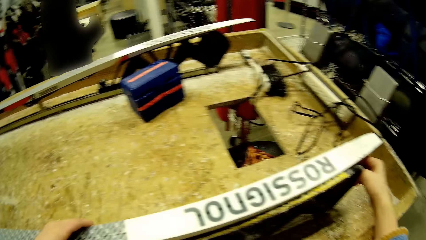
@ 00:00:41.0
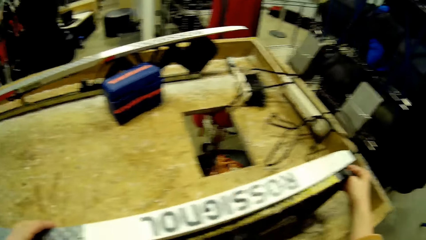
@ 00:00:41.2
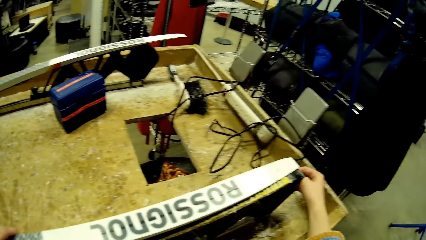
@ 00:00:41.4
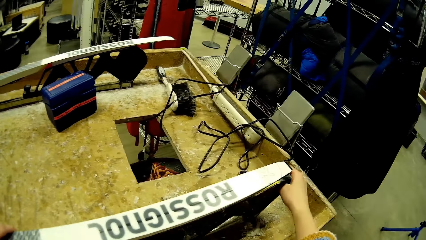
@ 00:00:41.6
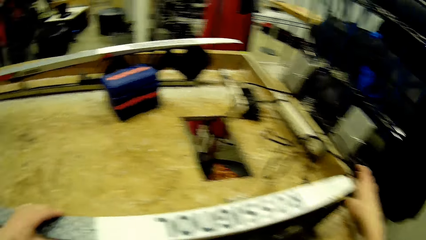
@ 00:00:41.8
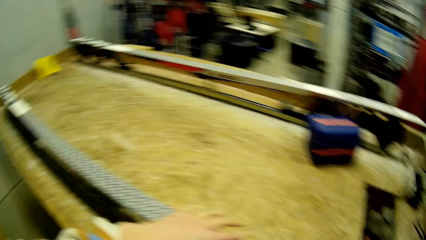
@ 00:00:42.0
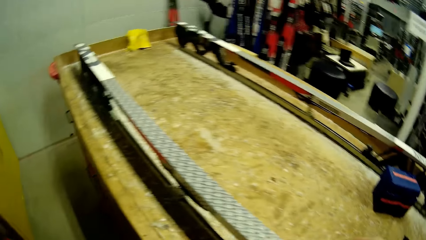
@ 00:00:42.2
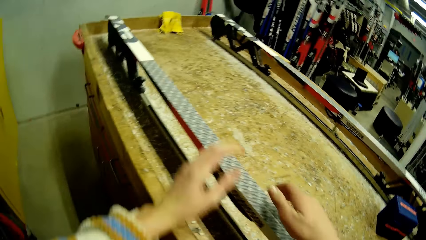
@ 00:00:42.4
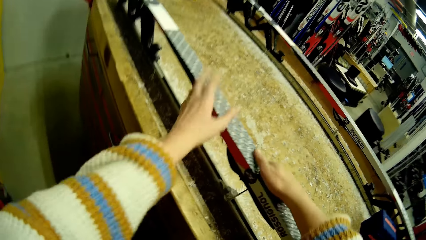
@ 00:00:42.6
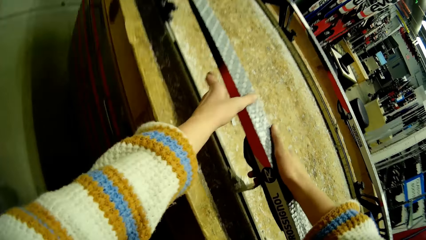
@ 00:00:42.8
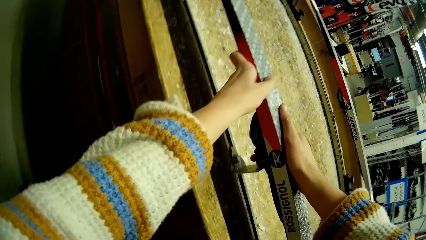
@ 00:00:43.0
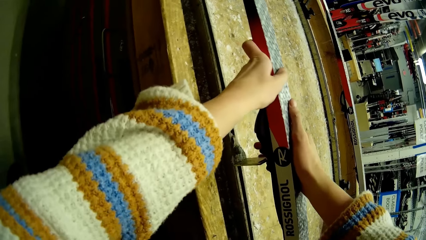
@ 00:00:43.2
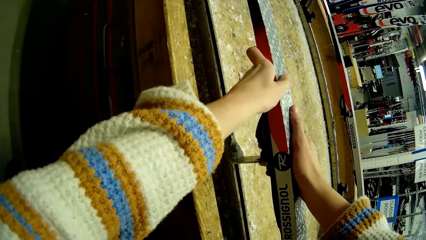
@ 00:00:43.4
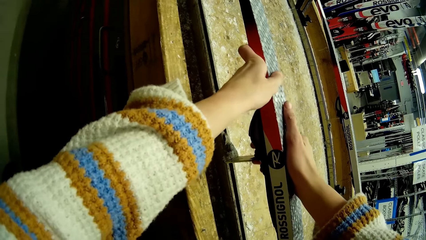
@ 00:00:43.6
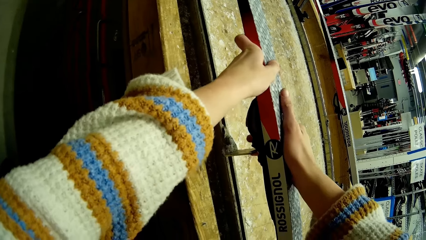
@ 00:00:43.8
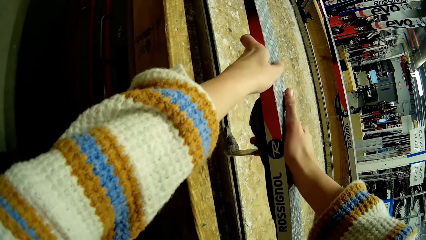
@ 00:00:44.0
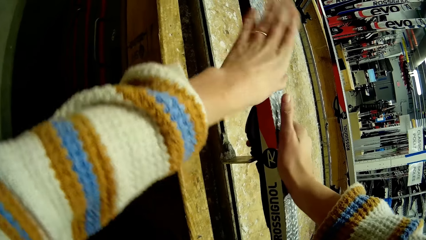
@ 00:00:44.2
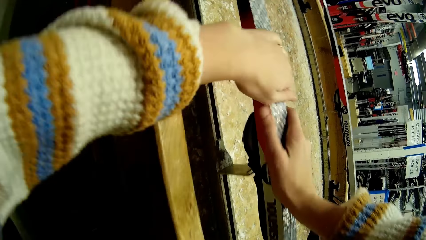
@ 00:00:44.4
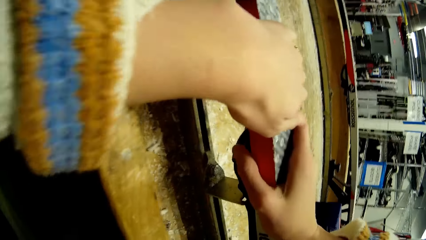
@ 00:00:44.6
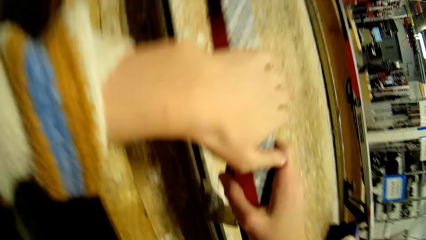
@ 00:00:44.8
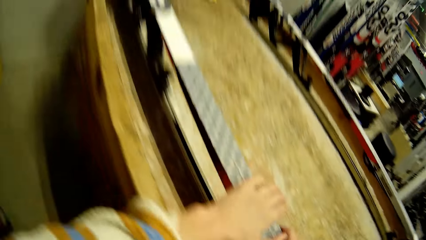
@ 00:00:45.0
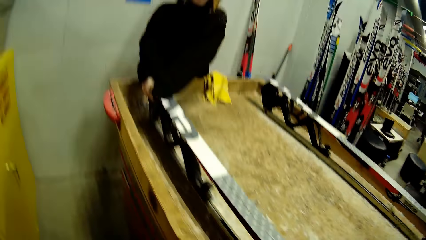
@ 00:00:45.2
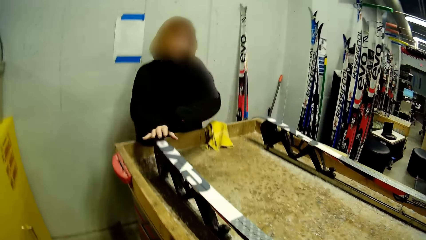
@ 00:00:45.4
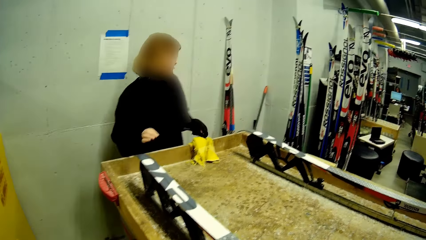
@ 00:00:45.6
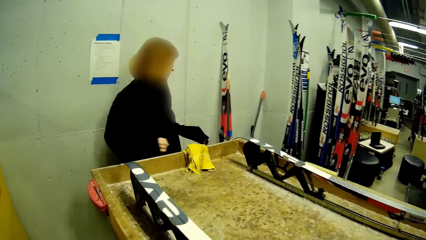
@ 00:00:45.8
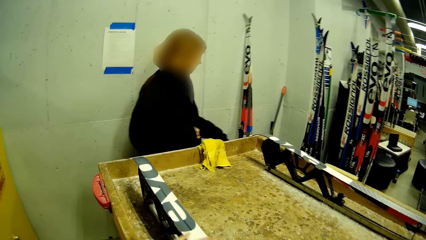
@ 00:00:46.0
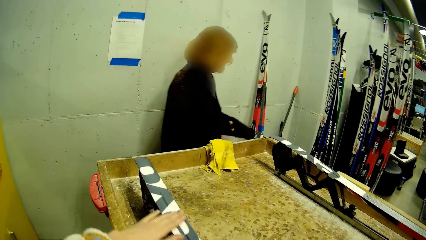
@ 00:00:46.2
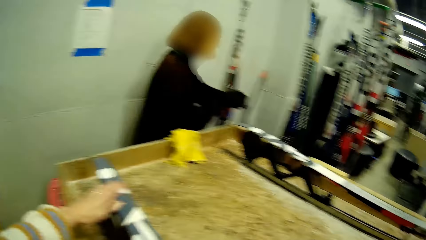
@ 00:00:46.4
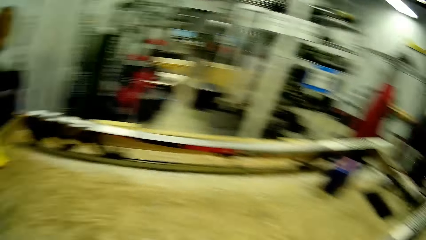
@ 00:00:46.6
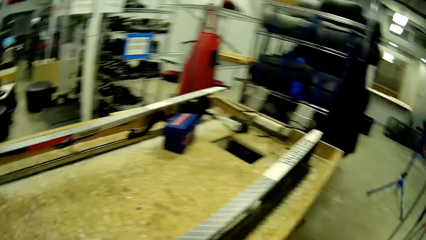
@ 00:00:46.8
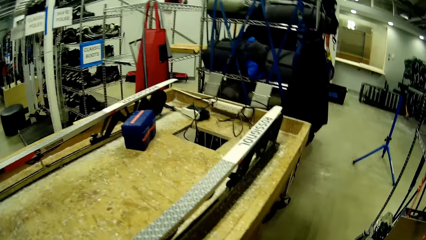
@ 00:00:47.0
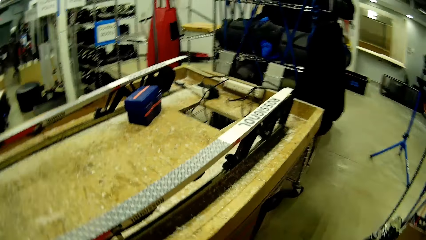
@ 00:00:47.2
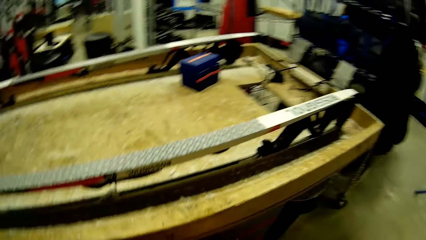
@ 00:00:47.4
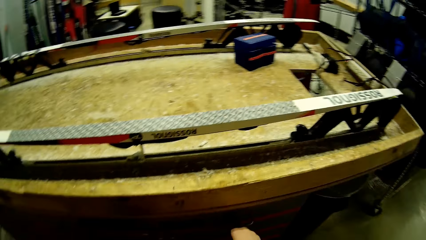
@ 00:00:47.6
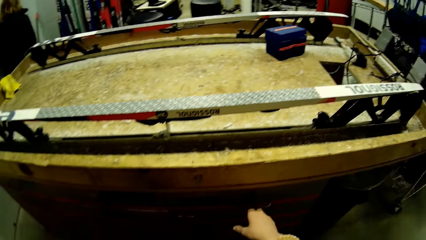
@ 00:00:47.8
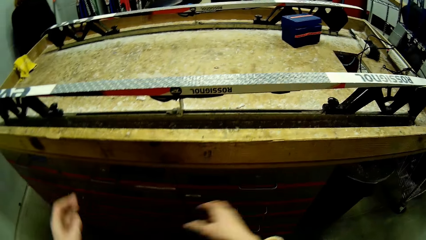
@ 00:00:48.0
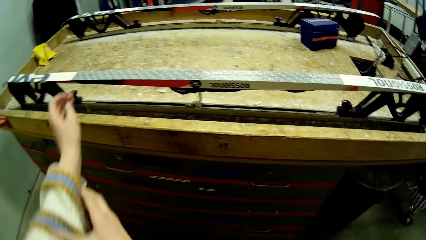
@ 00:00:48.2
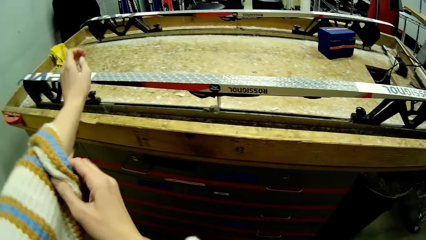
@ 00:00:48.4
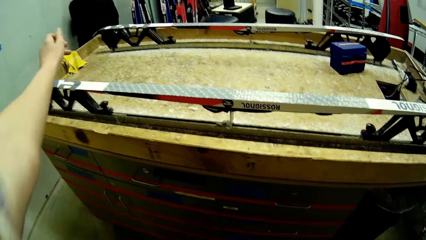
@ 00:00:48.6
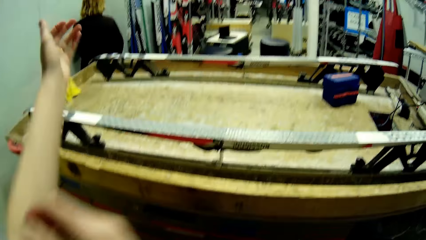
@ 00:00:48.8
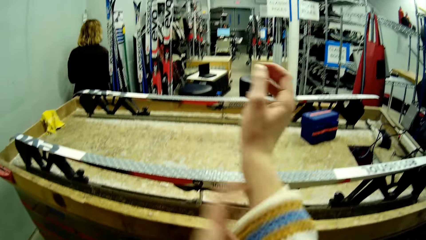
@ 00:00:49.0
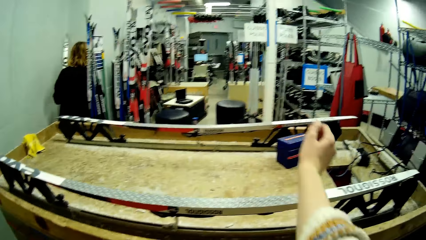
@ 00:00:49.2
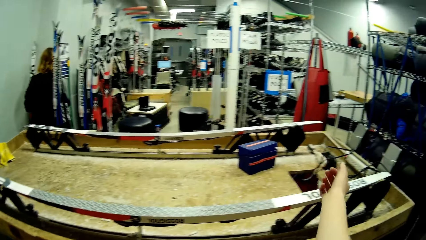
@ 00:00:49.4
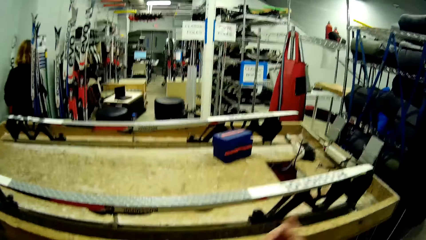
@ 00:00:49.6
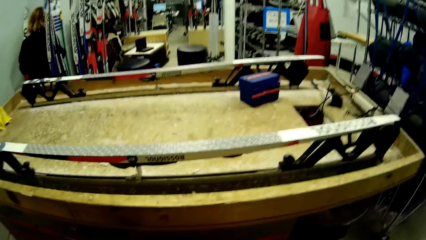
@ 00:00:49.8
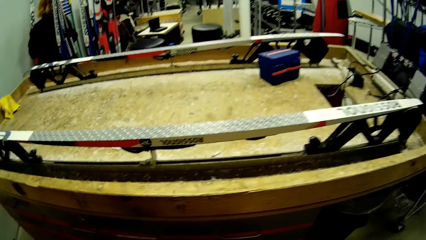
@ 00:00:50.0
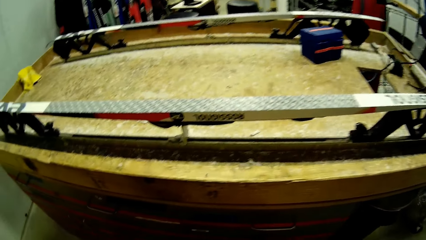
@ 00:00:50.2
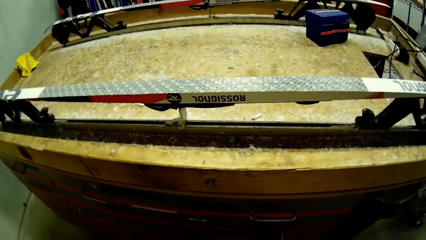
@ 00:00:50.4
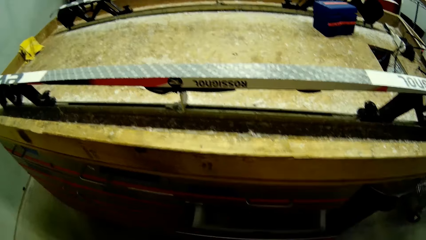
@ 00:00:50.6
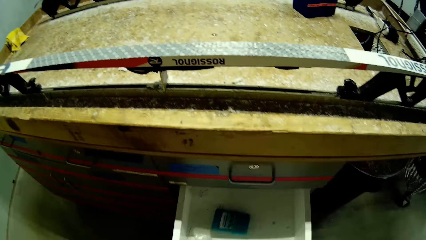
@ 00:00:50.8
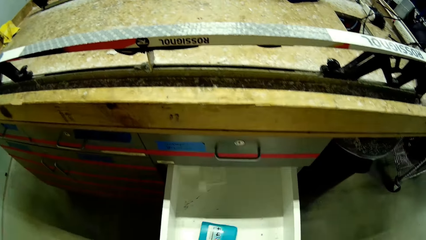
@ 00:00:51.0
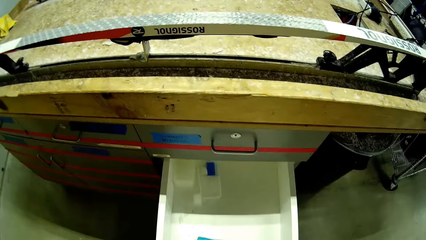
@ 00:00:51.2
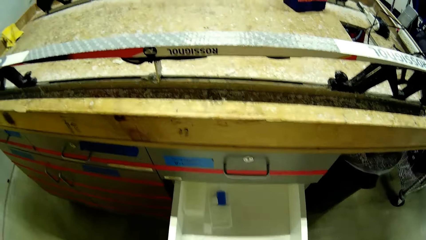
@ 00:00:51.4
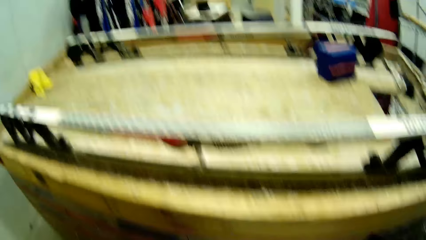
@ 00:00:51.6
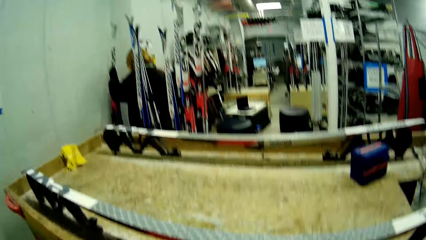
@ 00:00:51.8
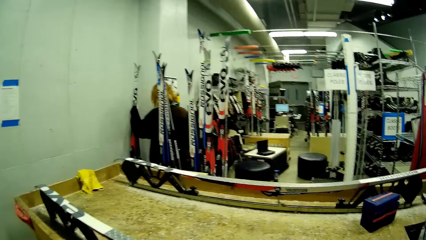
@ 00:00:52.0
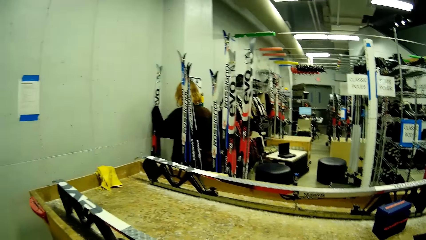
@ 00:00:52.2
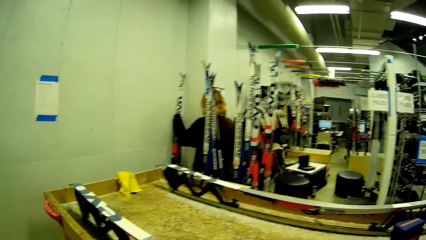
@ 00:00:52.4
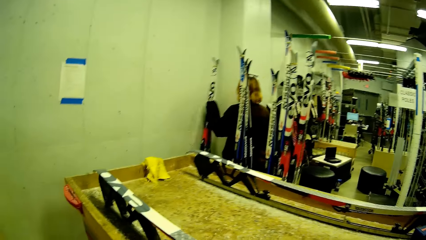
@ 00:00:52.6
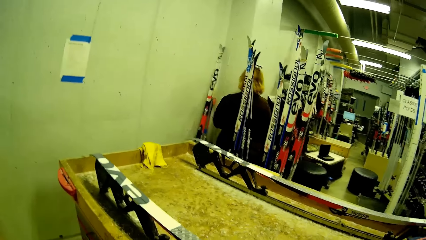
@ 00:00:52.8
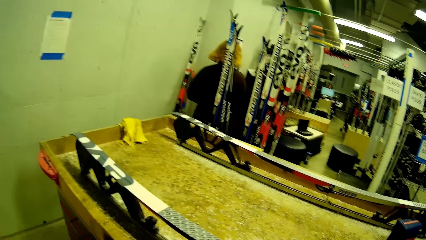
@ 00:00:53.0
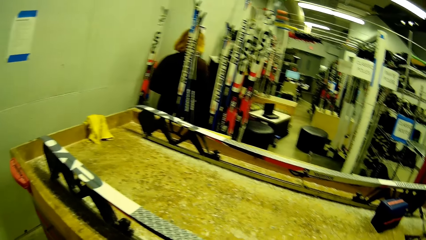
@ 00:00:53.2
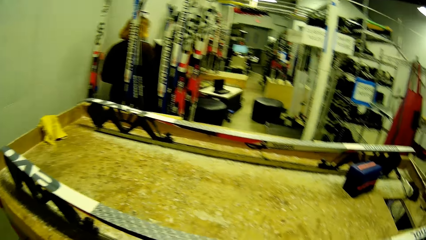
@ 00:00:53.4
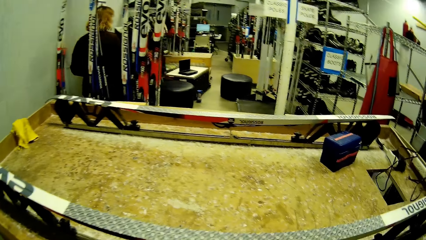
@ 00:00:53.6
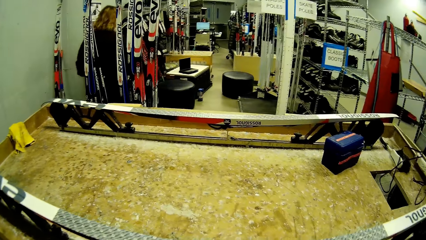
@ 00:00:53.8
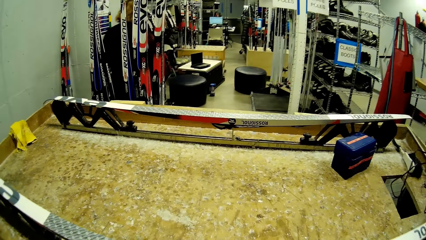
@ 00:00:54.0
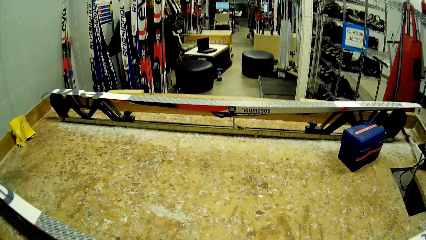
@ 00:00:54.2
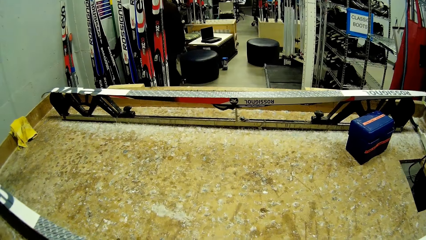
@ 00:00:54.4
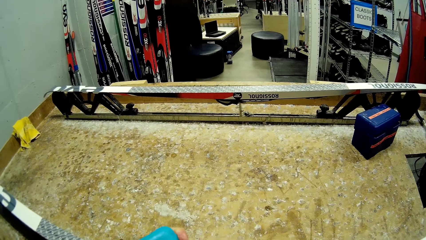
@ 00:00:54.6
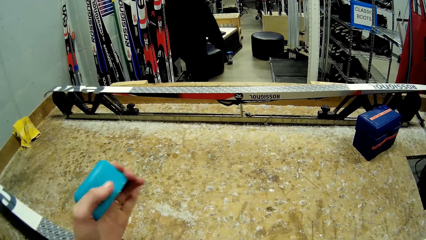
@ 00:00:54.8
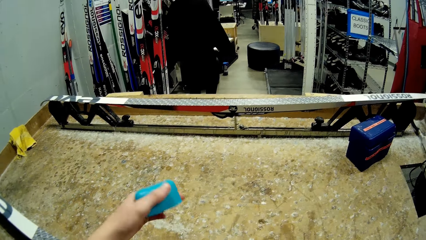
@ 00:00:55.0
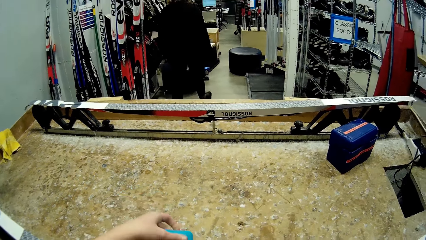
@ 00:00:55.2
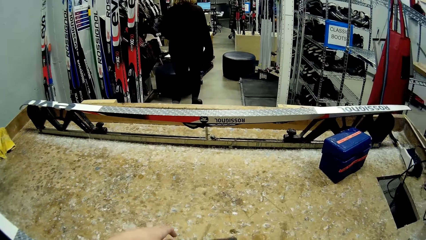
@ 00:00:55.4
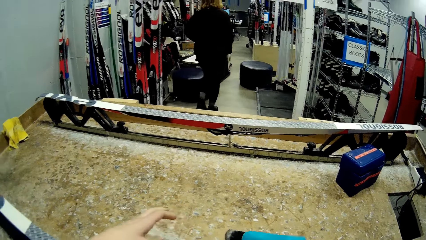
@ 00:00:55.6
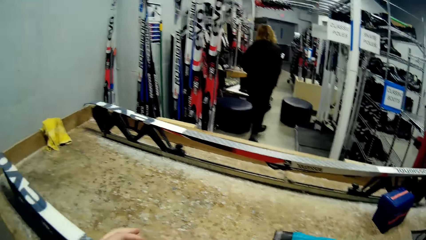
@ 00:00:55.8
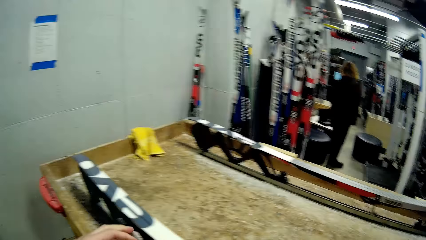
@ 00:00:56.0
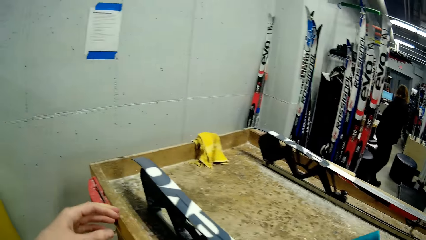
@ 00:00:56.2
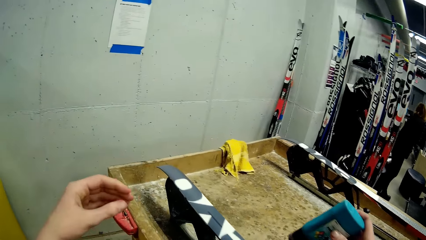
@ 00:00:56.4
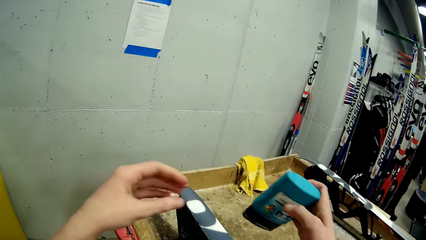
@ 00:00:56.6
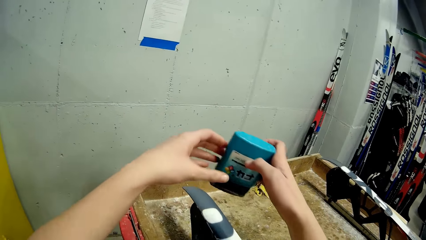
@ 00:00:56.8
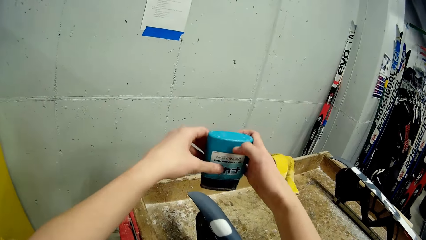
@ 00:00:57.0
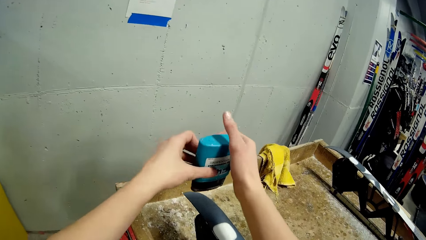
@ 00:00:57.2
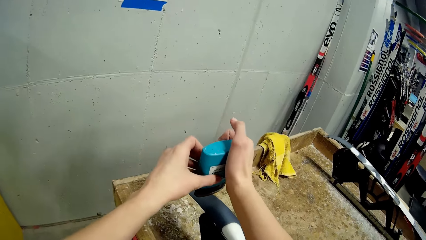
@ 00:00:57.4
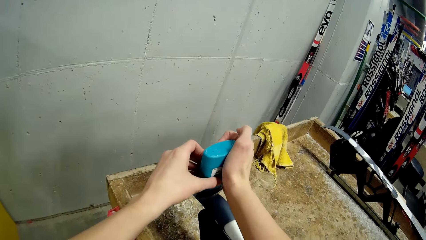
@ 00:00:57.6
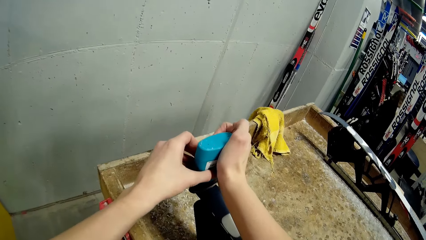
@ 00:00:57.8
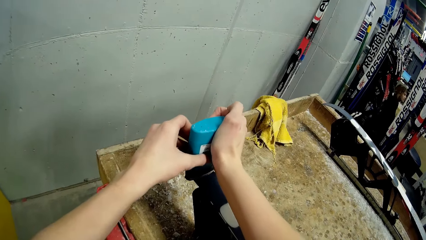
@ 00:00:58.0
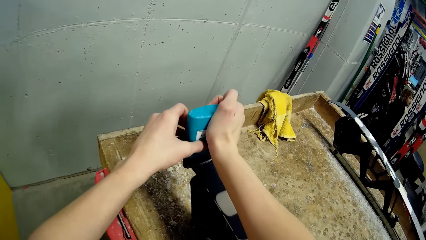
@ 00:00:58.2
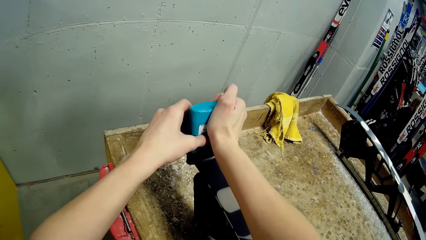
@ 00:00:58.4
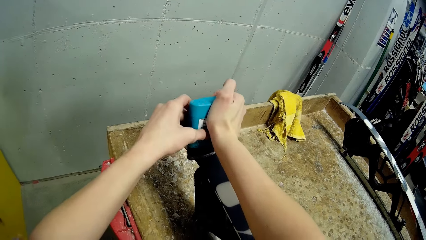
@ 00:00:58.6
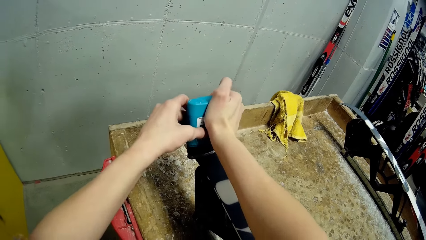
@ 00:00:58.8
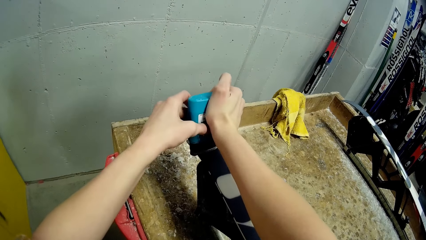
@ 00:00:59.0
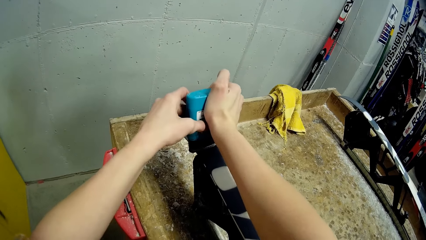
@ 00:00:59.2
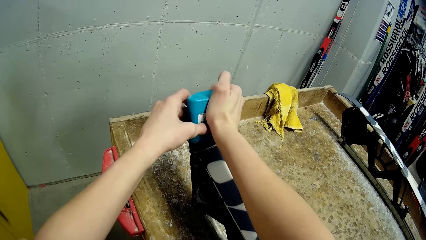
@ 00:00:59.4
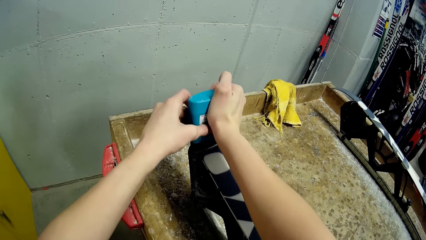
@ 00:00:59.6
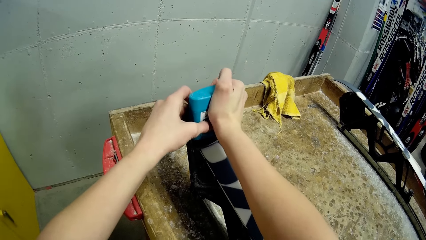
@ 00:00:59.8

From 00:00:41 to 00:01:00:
The camera wearer adjusts the stand. She holds the snowboard with both hands. She balances the board. A woman holds the snowboard. The woman removes her hand from the snowboard and walks back to her seat. The camera wearer opens a drawer with her right hand. She adjusts her sleeve with her right hand. She adjusts her sleeve with her left hand. She opens the drawer. She carries a glue from the drawer. She lifts the gum. She holds the cover of the glue with her left hand. She keeps the cover on a table. She applies glue on the snowboard.
